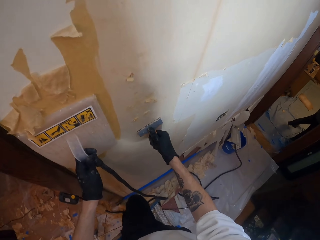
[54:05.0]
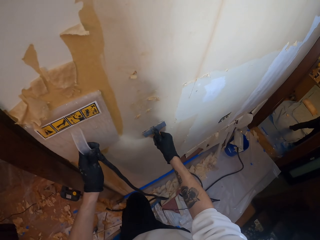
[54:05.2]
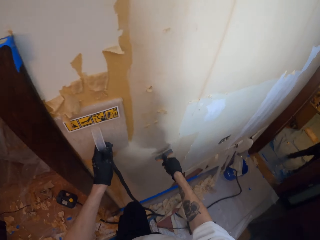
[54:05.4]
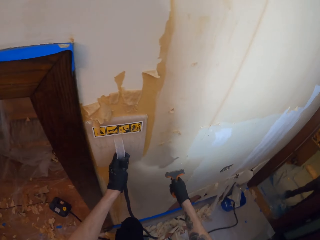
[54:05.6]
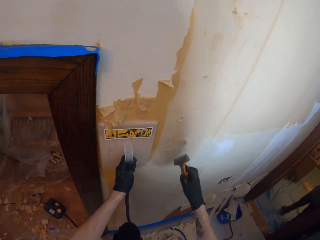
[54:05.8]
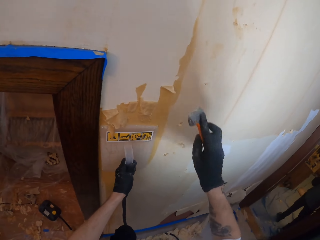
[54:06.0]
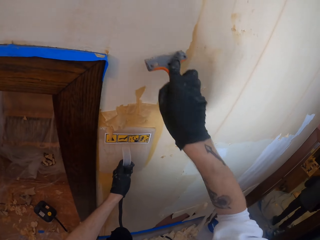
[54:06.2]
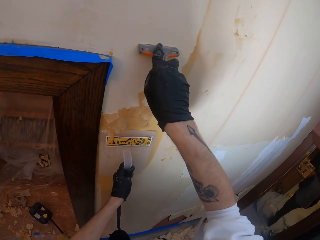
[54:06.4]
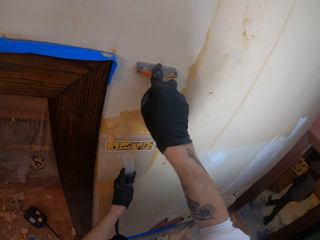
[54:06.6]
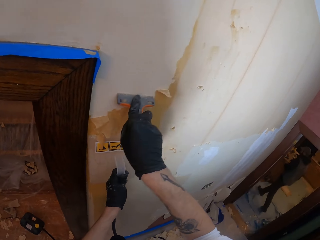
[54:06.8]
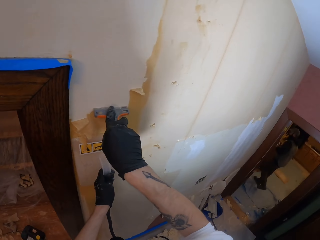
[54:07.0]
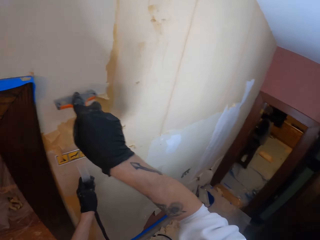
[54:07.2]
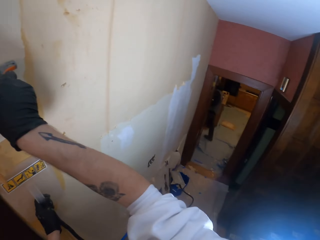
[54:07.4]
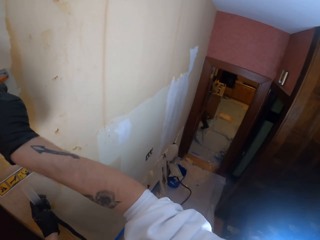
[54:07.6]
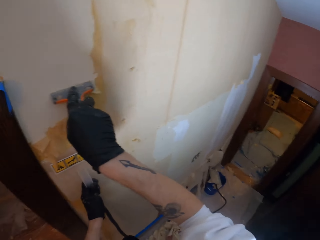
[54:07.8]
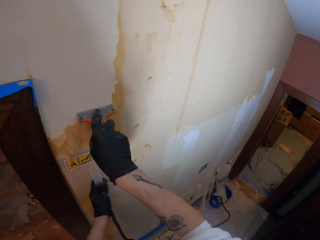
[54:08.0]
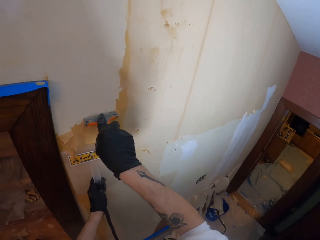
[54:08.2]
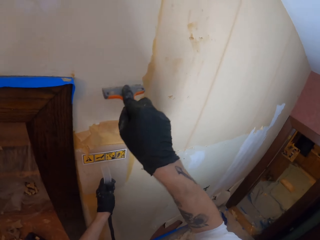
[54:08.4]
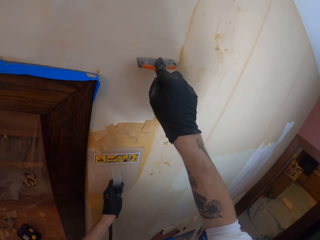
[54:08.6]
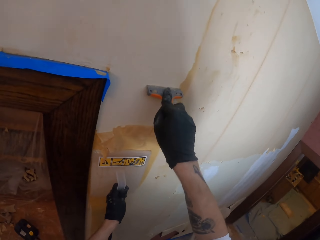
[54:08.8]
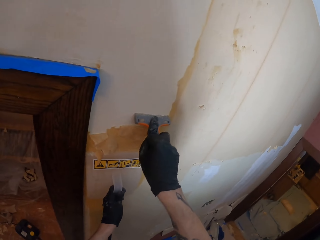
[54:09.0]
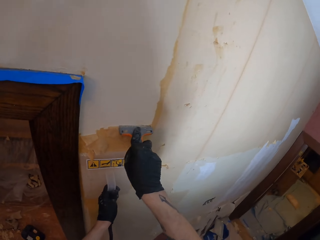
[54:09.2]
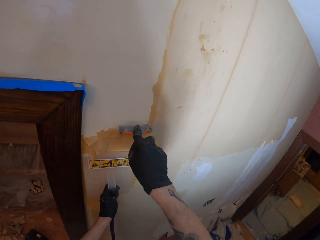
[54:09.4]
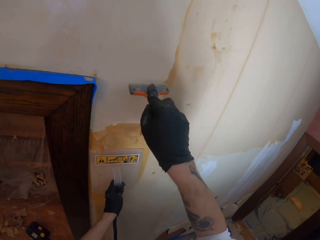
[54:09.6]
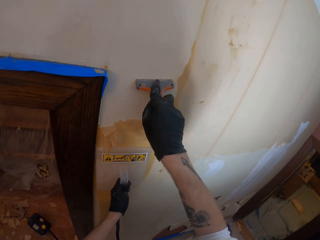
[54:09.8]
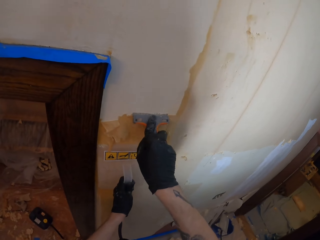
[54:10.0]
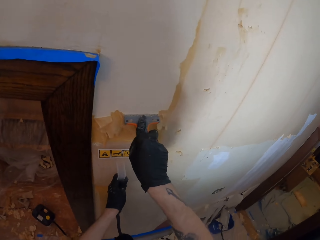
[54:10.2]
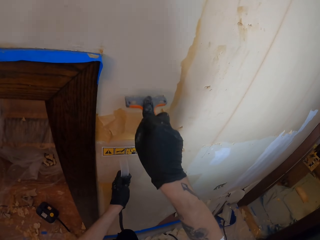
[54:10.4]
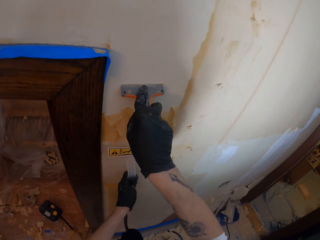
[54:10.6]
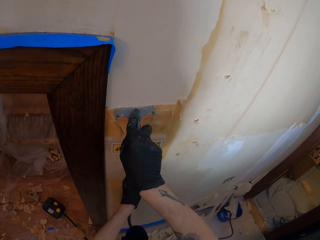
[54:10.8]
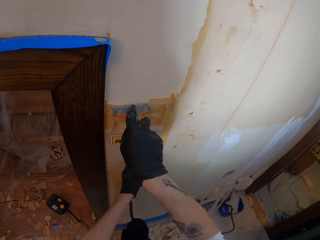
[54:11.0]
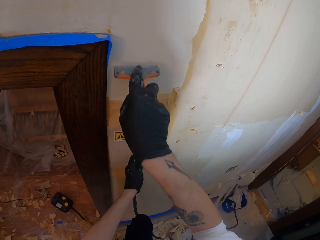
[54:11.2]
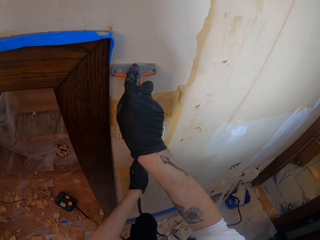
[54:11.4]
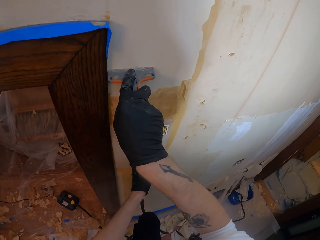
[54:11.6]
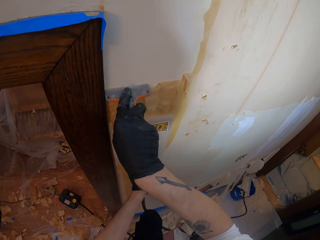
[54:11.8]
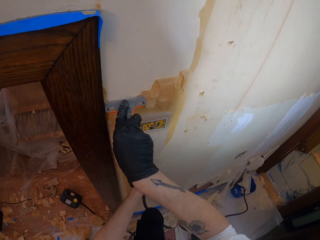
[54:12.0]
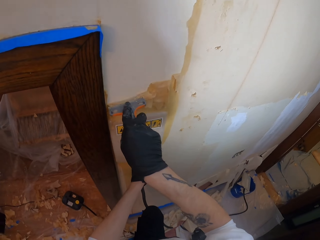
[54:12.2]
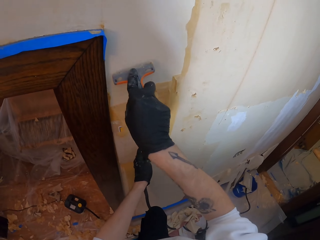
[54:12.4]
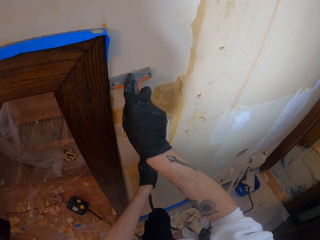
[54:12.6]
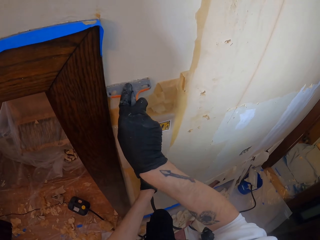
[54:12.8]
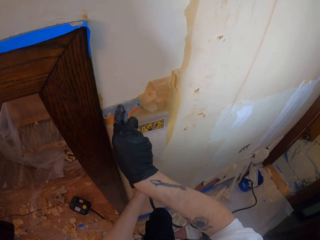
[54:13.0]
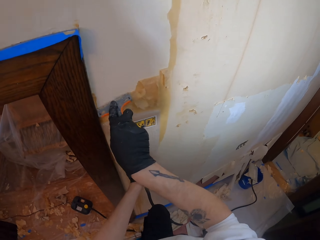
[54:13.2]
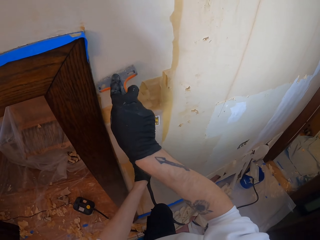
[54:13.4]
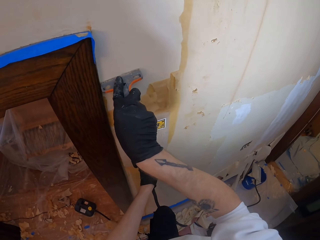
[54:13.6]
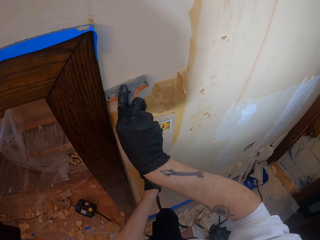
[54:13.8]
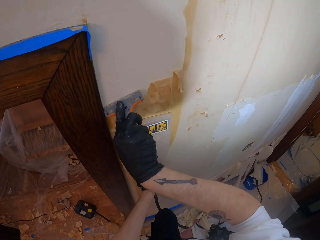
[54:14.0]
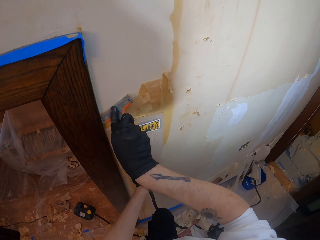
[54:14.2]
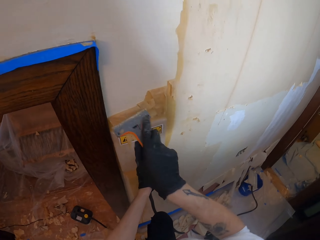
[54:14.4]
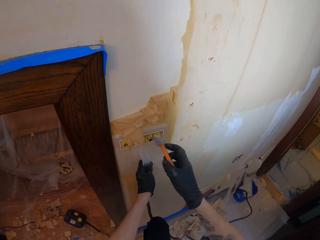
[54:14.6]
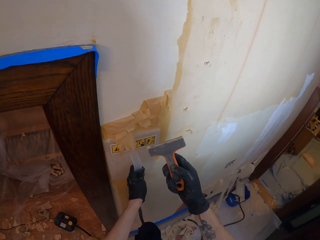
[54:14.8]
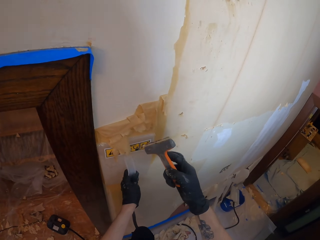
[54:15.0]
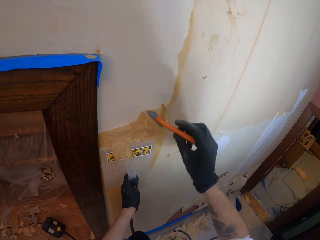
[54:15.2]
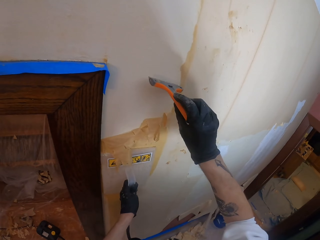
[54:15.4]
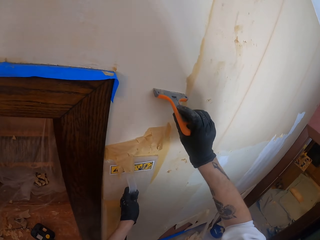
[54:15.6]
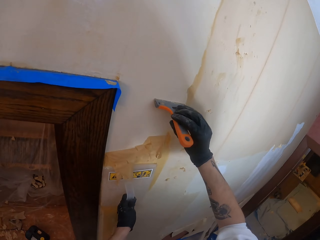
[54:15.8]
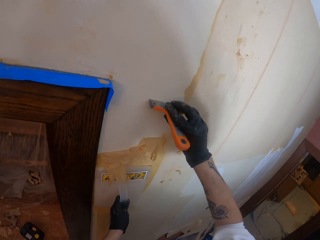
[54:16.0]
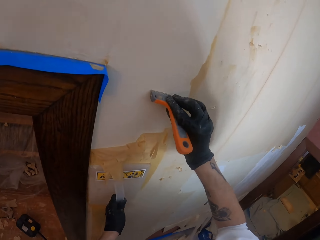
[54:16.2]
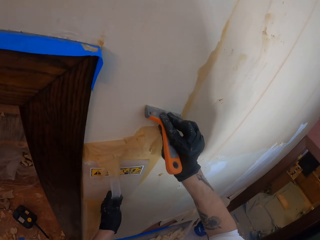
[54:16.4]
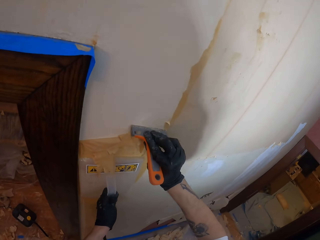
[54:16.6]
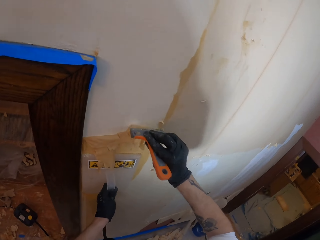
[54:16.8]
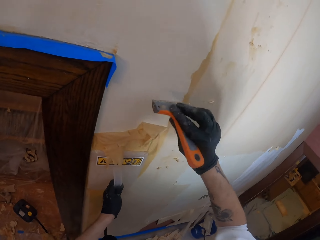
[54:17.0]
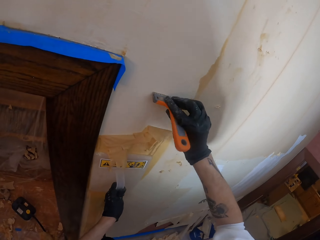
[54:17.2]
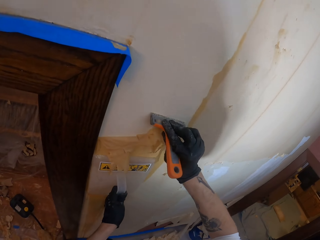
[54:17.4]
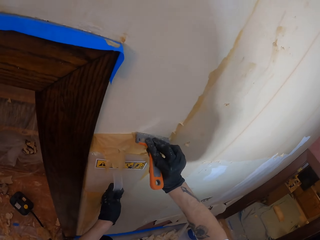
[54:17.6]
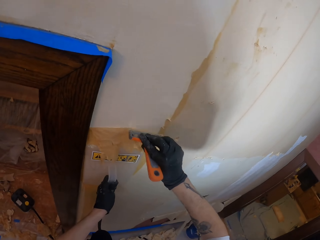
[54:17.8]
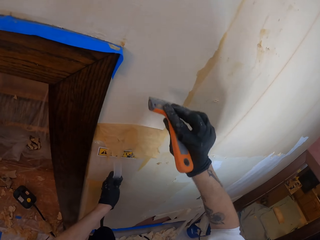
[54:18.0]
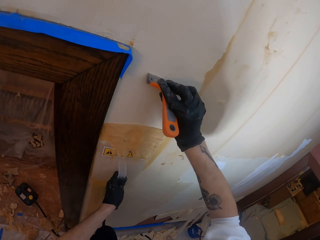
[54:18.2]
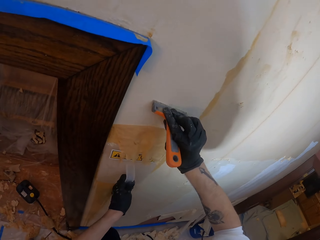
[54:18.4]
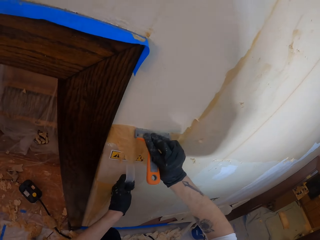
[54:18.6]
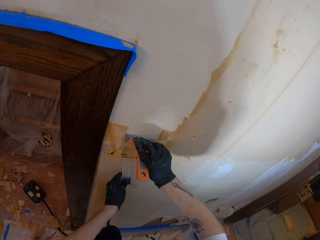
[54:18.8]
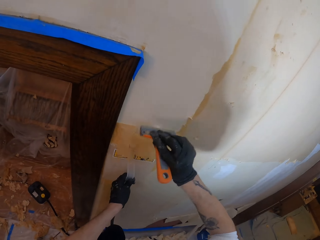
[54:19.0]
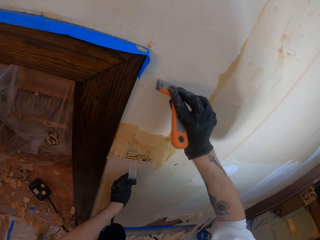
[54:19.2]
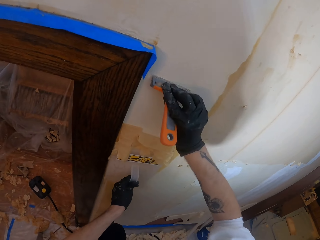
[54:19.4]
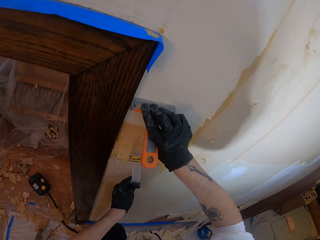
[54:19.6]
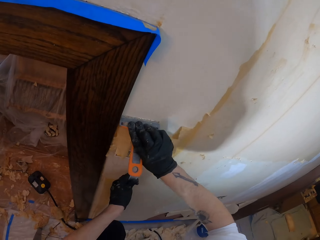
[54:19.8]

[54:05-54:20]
The camera wearer scrapes the wallpaper. They remove the wallpaper. They scrape the sticky paste off the wall.

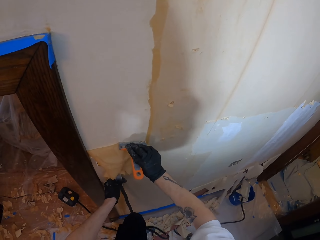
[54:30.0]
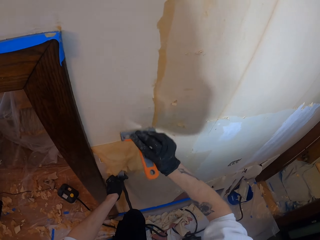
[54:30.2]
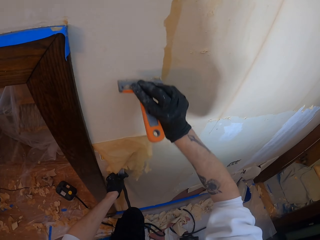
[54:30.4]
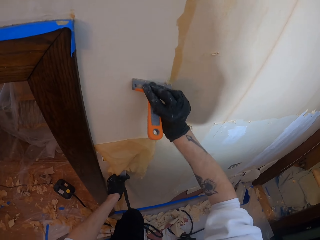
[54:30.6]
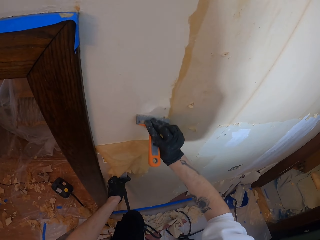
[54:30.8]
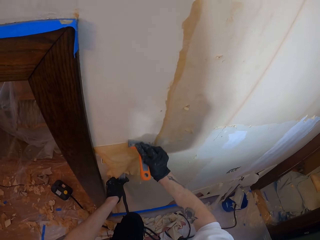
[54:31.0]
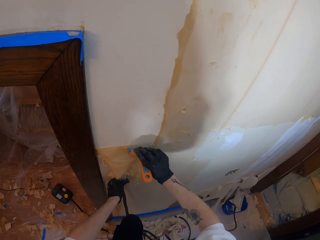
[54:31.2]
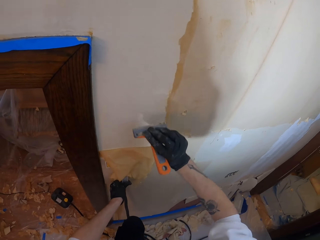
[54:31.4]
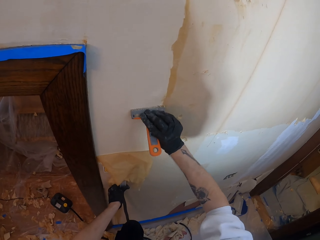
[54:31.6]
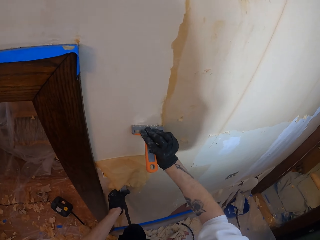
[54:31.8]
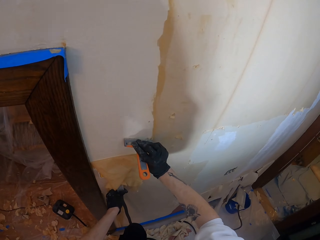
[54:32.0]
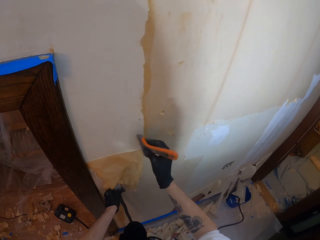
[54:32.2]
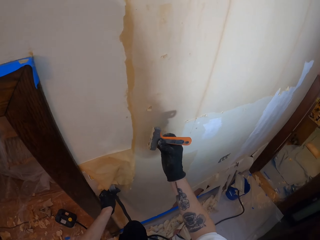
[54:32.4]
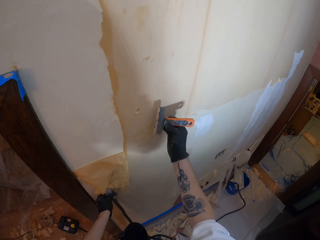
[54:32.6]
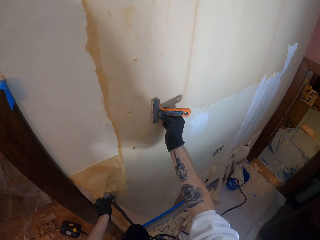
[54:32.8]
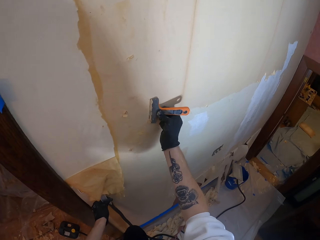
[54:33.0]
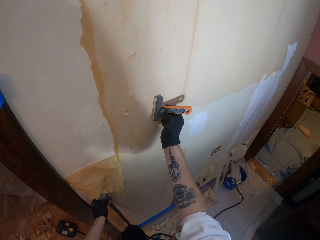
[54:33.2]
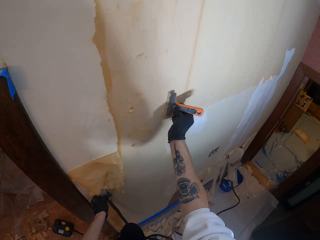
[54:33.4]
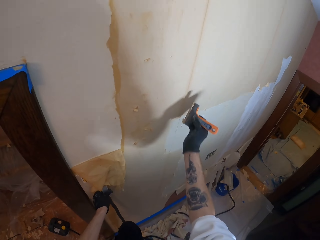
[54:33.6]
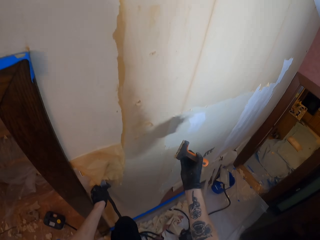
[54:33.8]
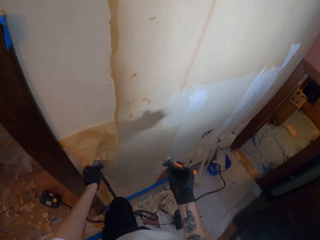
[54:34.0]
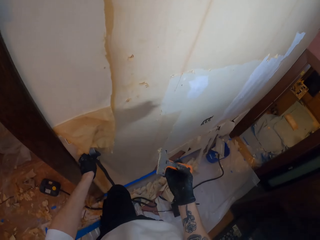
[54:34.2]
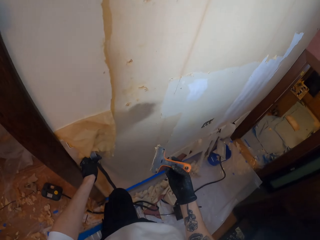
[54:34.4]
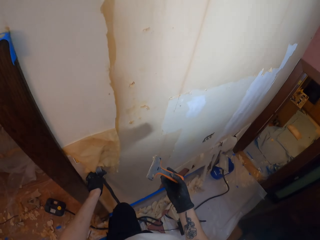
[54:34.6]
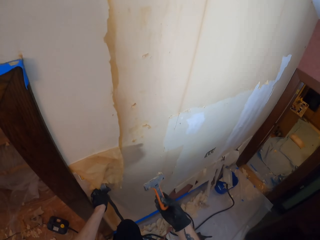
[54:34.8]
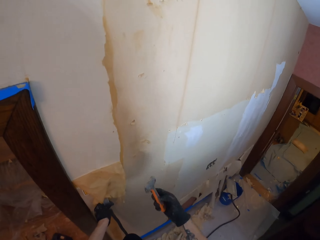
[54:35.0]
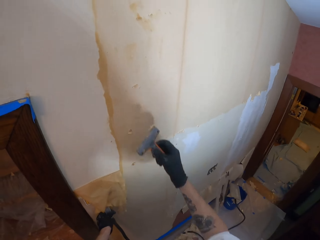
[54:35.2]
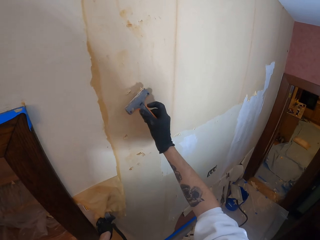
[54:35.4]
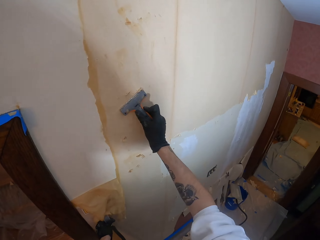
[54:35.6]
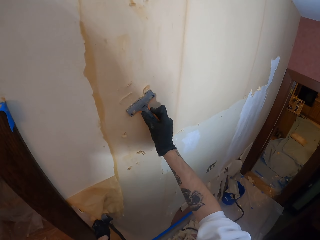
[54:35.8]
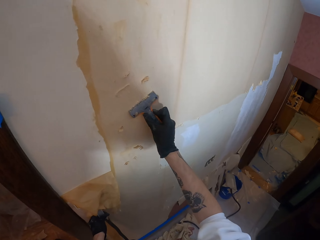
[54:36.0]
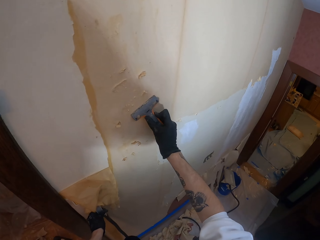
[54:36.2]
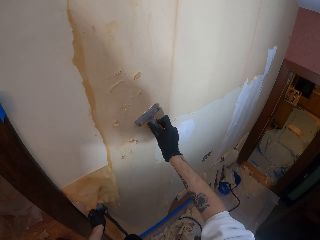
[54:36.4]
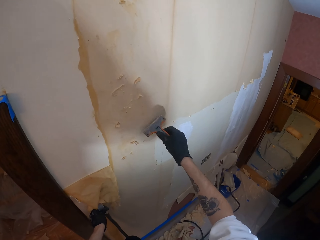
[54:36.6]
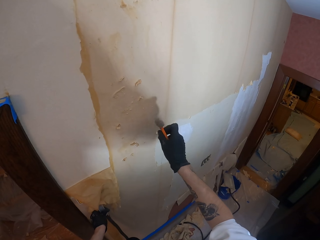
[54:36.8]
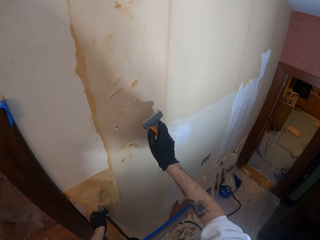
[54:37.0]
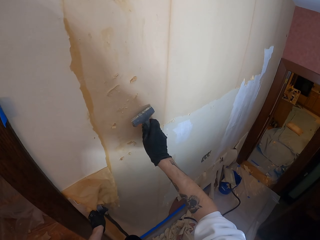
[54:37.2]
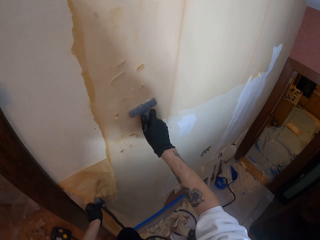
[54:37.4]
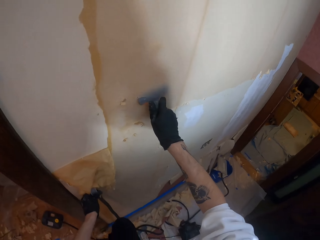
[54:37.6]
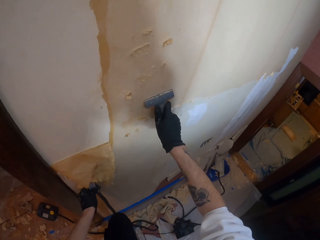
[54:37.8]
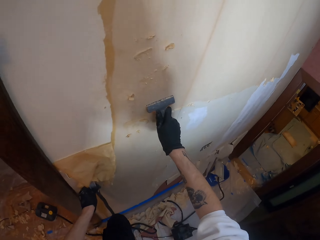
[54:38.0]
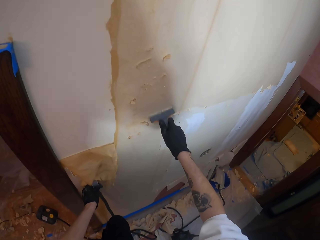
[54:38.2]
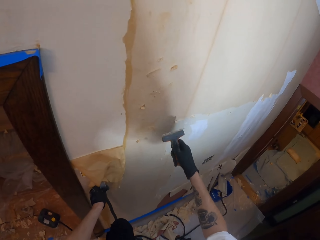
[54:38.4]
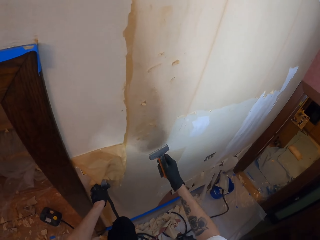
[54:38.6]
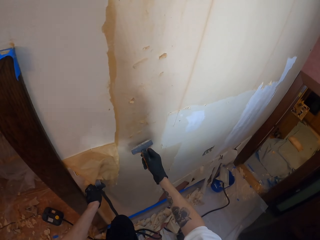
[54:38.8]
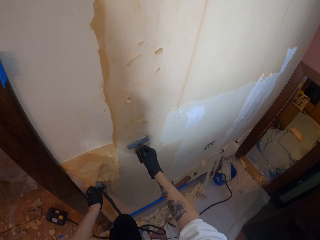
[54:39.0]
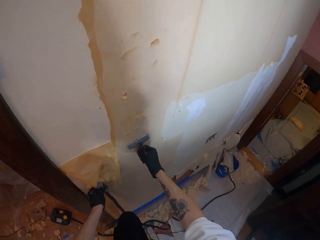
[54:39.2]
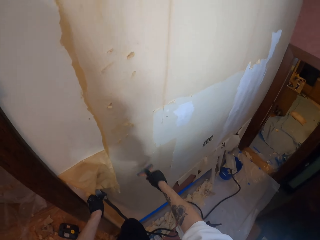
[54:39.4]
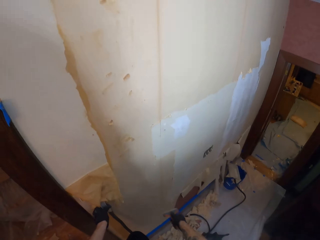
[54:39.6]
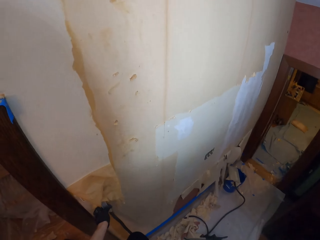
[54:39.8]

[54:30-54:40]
The camera wearer rubs the scraper on the wall.
